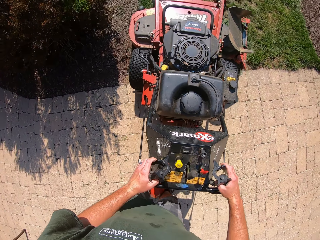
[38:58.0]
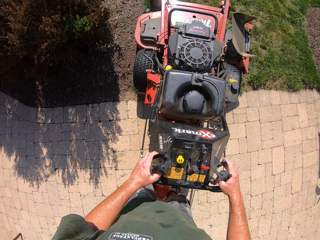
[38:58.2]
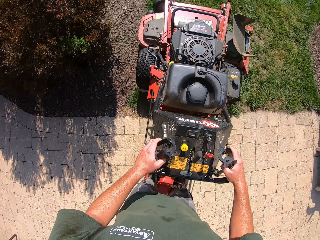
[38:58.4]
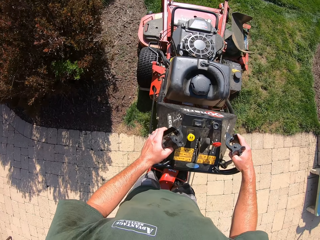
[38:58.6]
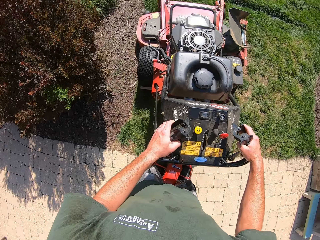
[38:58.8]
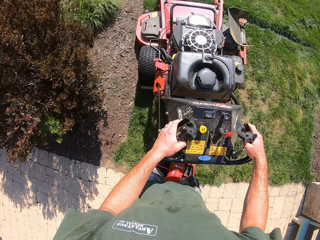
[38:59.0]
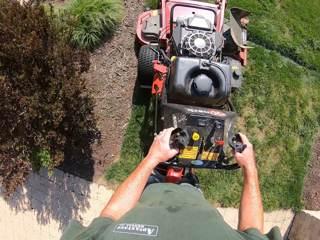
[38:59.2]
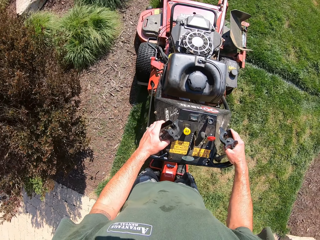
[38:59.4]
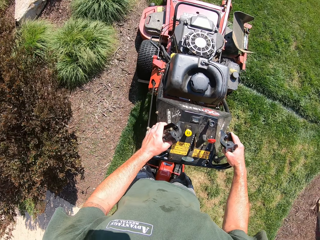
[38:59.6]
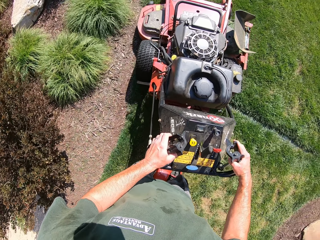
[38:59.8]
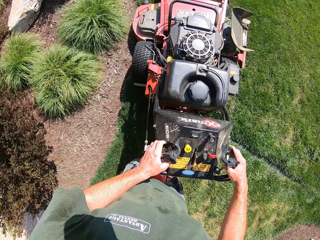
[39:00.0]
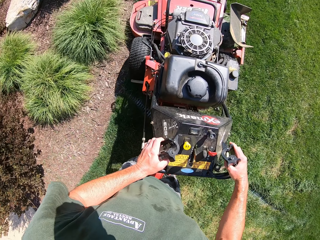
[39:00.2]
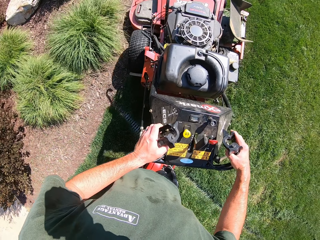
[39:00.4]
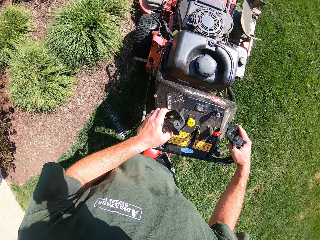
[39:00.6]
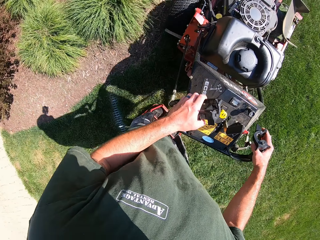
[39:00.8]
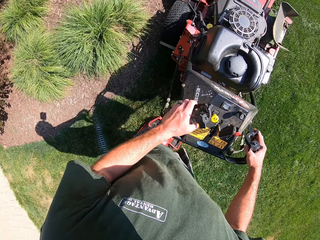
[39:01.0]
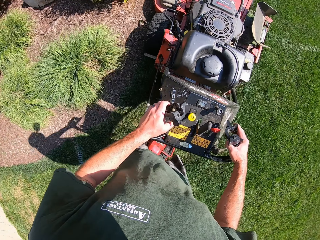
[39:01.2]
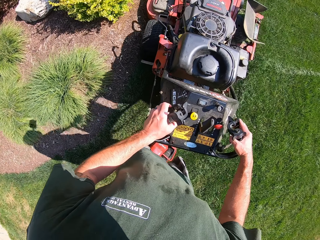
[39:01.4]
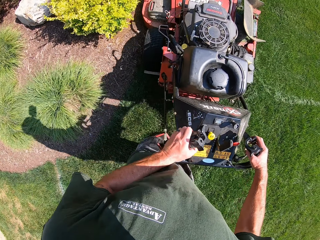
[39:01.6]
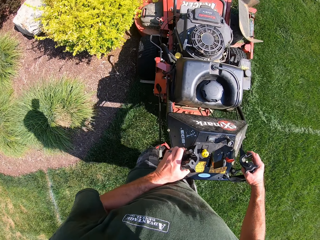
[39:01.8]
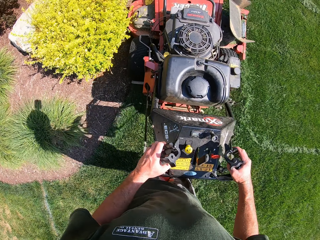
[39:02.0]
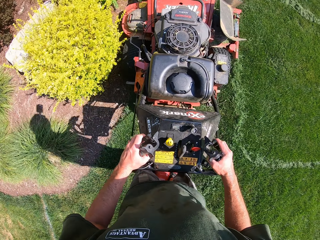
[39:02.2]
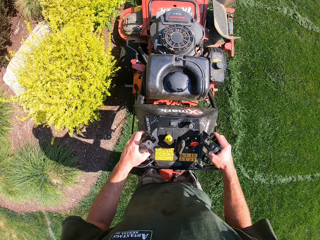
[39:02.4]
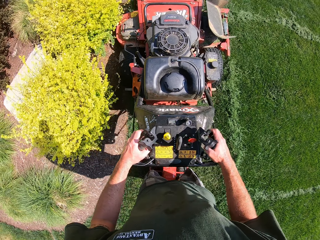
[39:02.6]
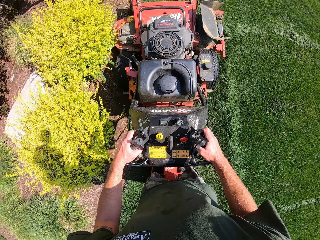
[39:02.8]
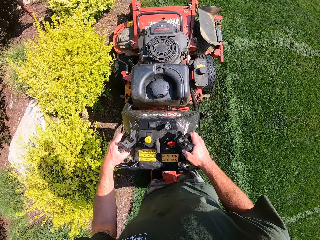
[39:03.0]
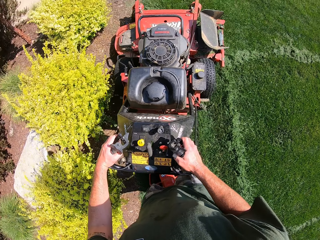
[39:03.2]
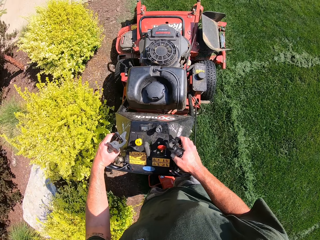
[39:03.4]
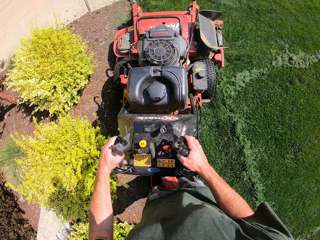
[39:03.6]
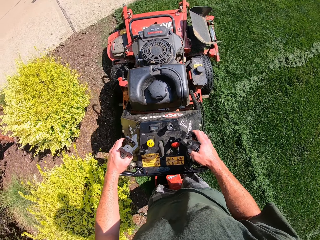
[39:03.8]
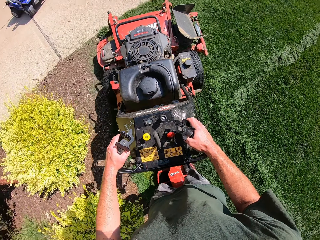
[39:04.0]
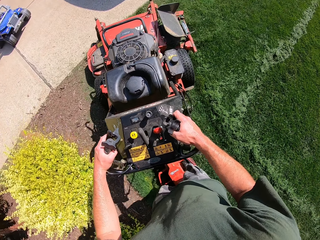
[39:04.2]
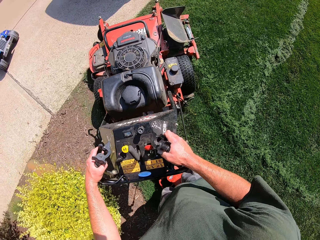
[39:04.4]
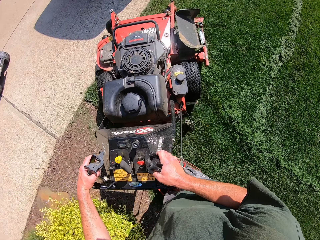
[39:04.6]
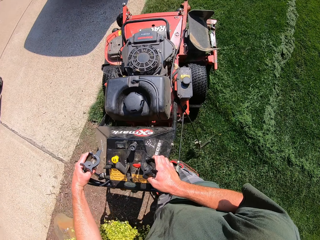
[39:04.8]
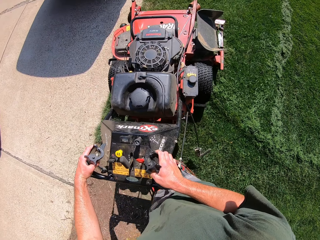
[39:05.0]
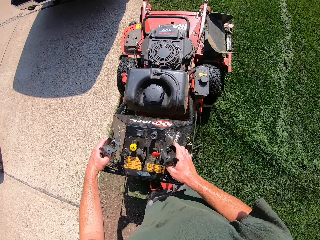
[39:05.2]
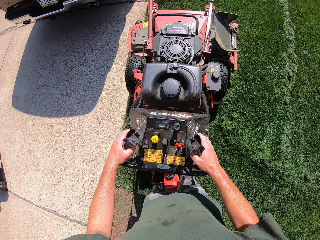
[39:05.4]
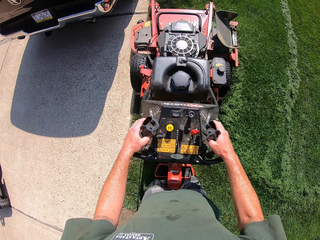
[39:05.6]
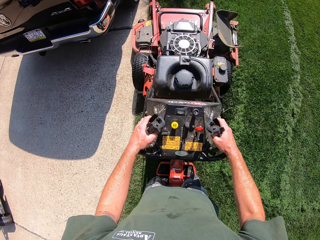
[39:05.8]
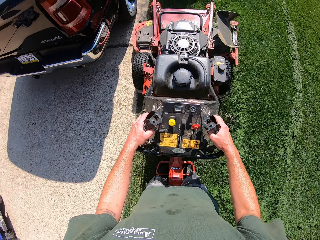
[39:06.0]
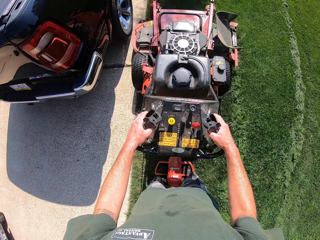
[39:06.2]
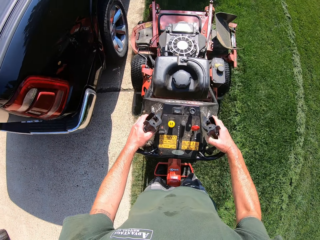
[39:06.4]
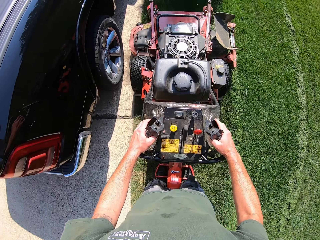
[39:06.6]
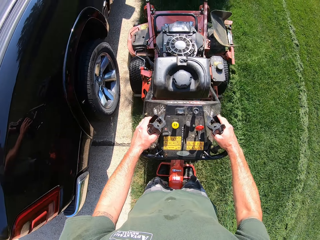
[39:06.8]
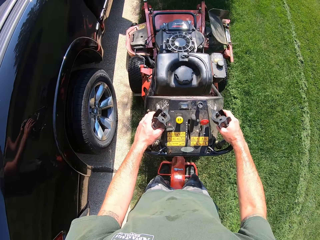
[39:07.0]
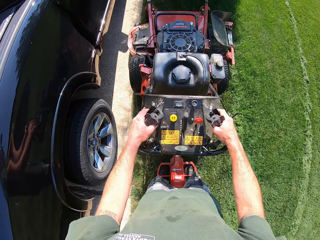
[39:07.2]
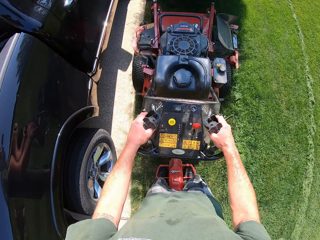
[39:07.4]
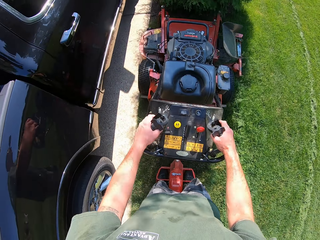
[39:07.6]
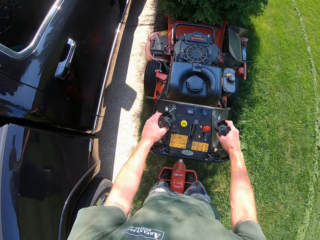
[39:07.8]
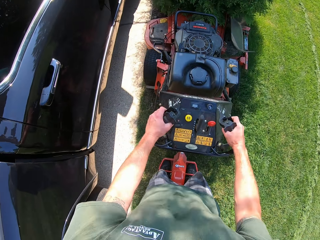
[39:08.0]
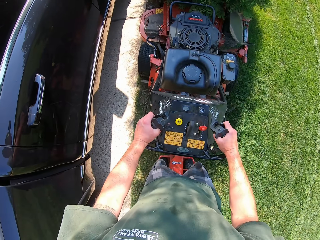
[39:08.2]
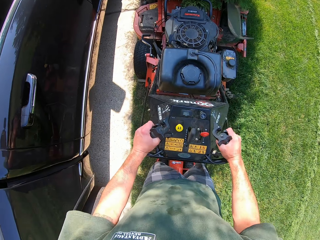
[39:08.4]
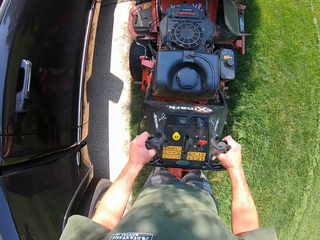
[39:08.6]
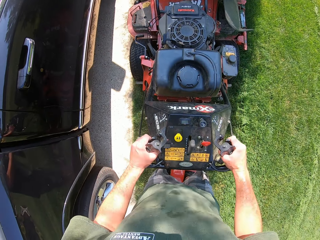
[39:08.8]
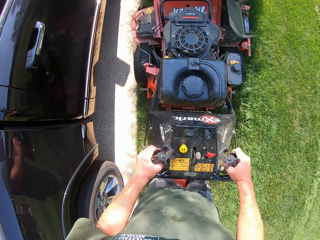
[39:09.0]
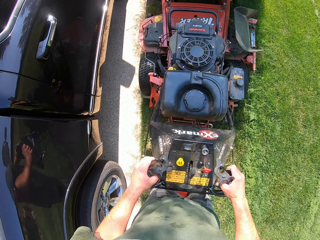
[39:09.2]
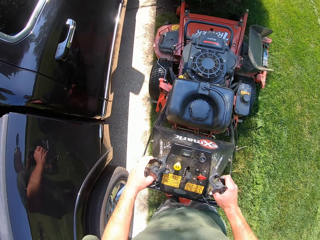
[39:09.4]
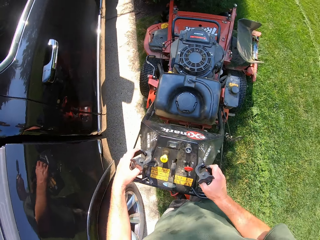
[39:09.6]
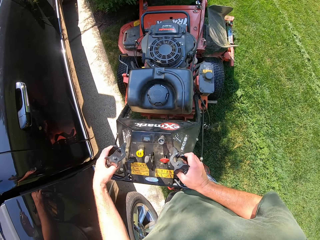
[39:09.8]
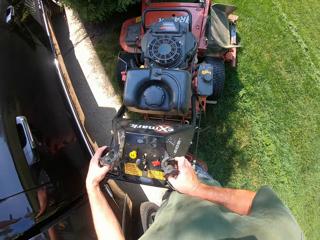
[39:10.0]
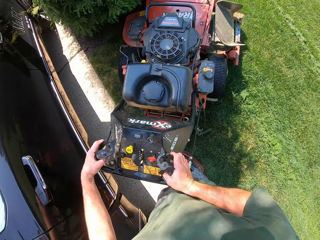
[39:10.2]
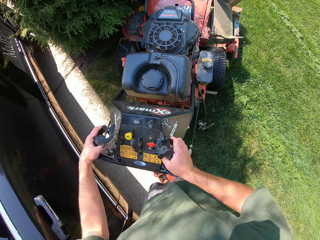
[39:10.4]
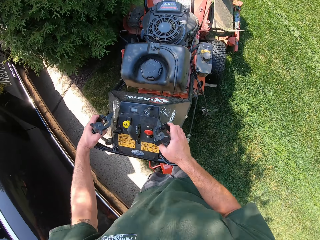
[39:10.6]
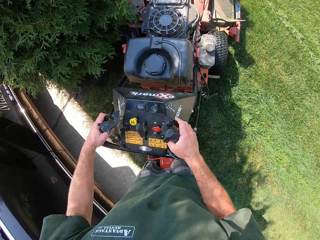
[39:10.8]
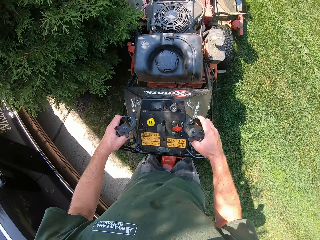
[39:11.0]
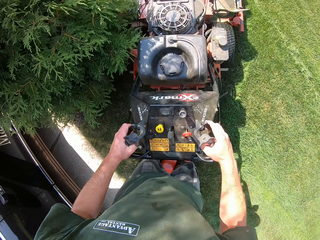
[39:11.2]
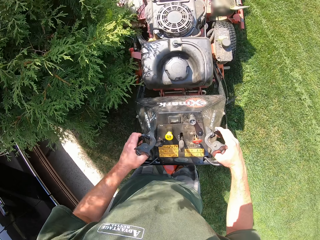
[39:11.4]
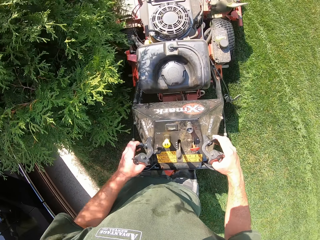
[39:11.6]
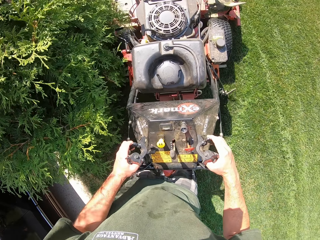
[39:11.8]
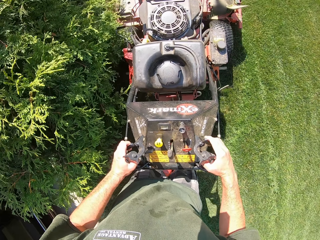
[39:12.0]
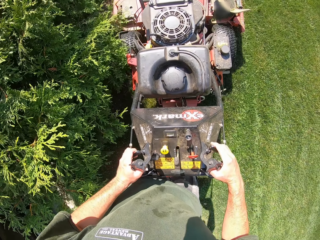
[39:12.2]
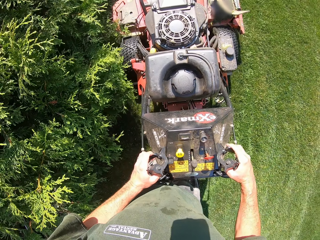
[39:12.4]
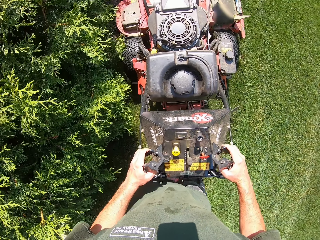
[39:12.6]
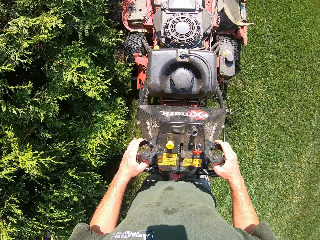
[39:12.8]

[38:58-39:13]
The camera wearer mows the lawn with the lawn mower. They turn the lawn mower to the right. They mow the lawn with the lawn mower. They reverse the lawn mower. They mow the lawn with the lawn mower.

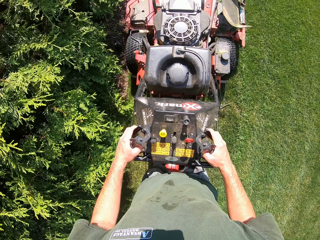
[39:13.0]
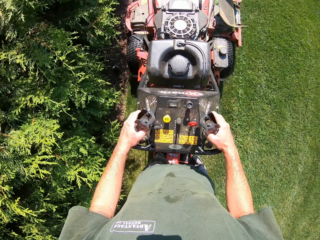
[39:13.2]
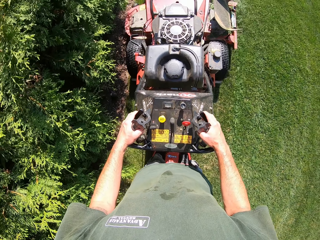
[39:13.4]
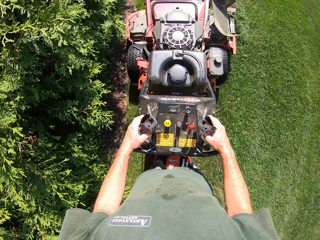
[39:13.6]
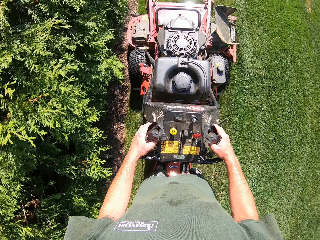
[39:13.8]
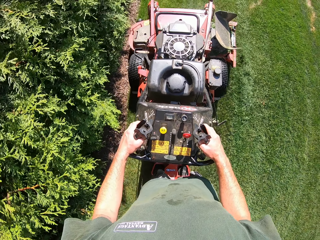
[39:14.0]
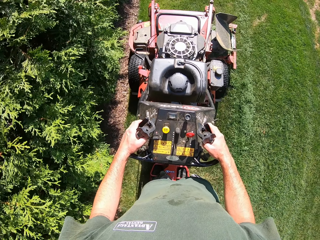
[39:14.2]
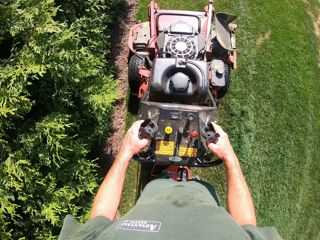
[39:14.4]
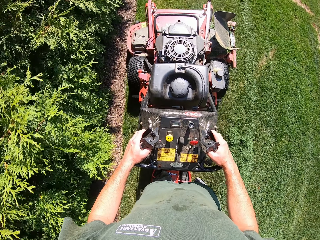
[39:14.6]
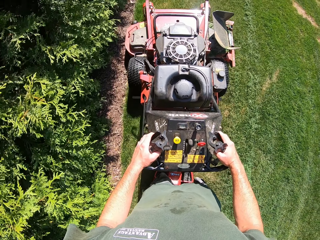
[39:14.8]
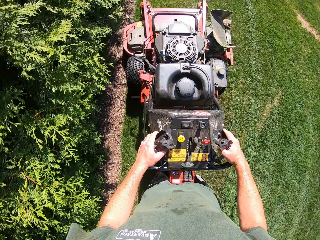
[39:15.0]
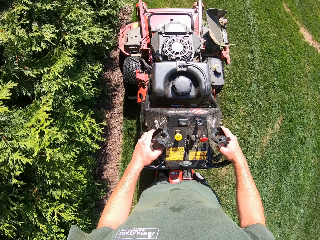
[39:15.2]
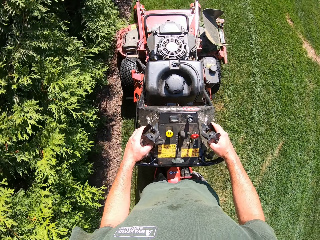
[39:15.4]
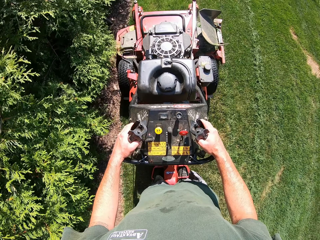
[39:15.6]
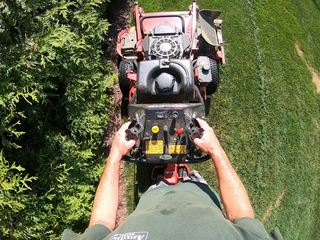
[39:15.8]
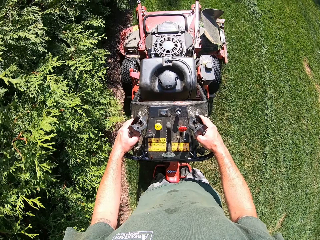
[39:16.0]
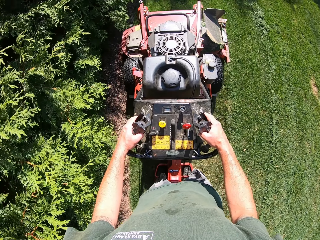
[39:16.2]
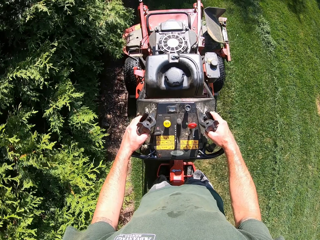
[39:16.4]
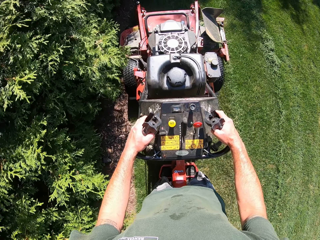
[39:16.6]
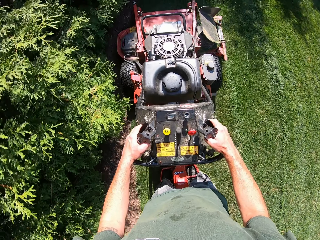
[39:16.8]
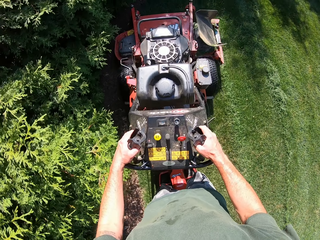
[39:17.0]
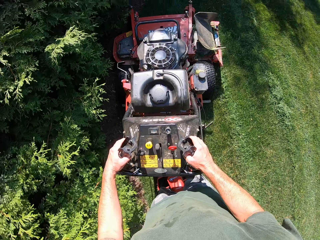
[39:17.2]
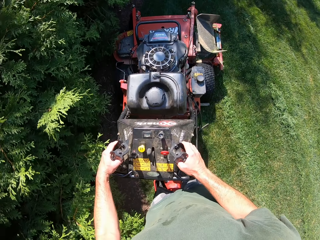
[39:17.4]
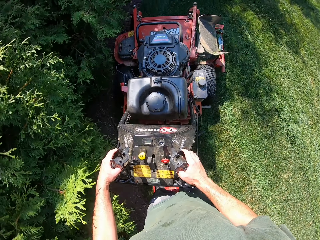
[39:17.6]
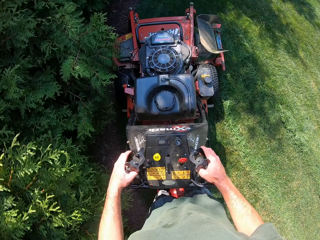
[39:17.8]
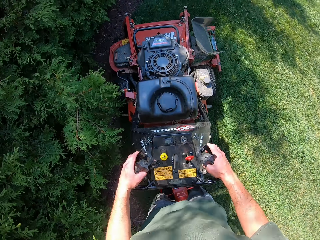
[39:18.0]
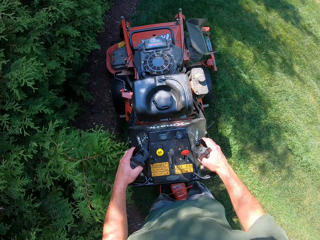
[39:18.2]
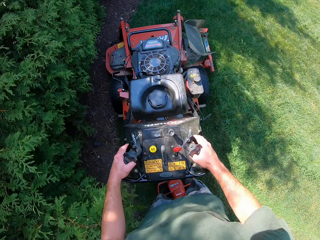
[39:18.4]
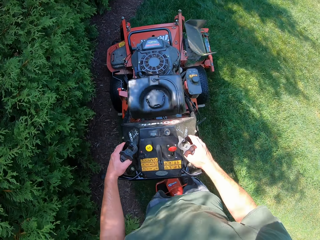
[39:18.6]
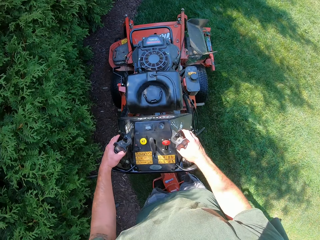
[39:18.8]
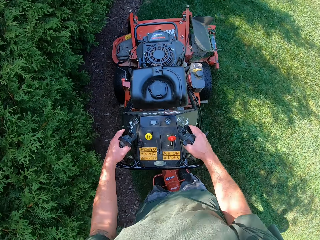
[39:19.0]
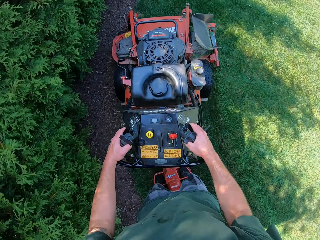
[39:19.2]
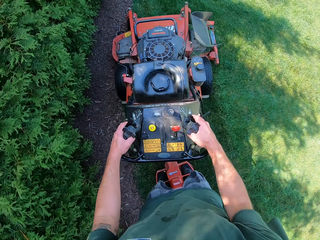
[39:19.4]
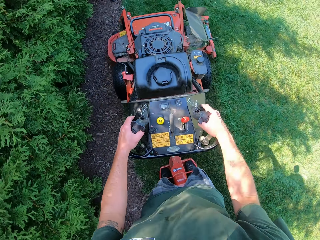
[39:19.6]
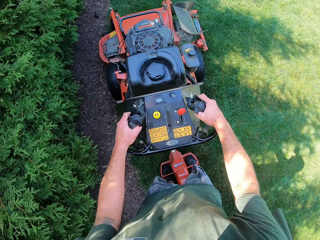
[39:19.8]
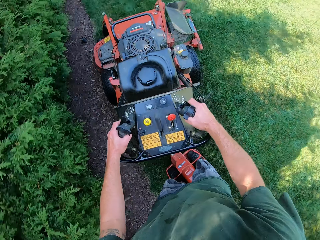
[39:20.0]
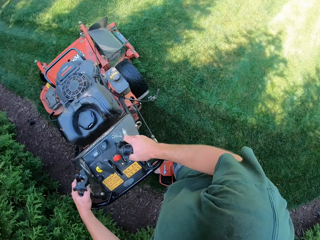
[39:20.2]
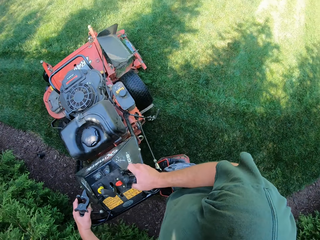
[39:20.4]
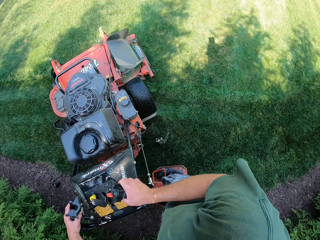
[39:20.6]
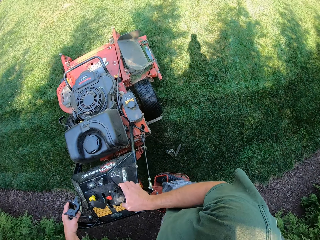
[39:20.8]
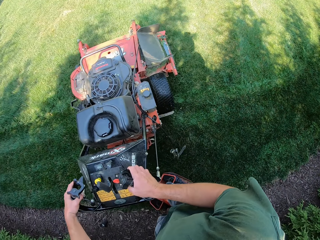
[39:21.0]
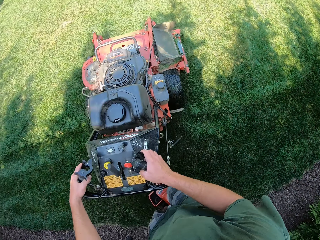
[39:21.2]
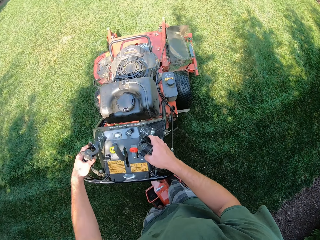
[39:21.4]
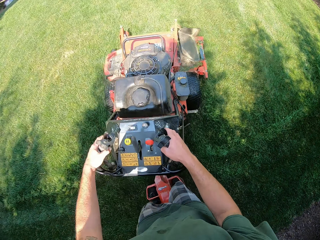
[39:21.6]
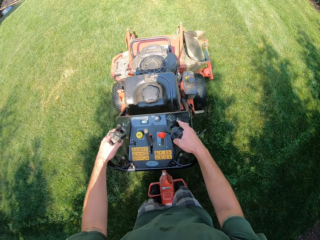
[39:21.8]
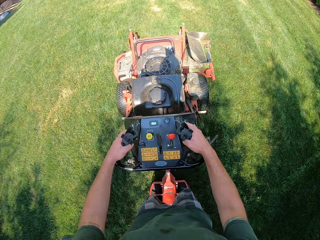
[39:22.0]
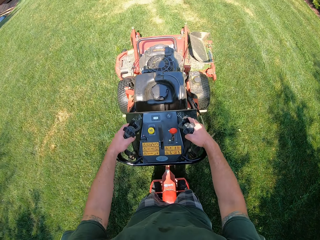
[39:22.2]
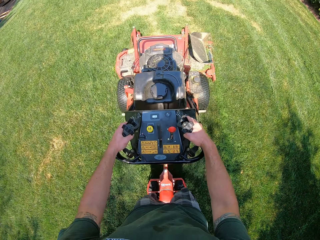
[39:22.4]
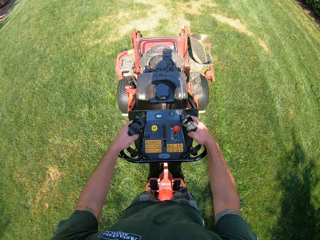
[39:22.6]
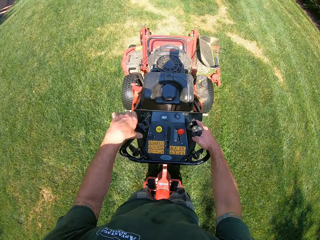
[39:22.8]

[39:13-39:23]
The camera wearer turns the lawn mower to the right. They mow the lawn with the lawn mower.
